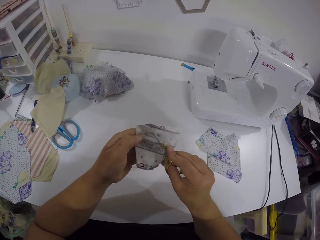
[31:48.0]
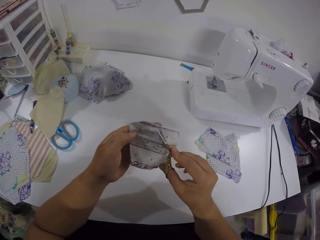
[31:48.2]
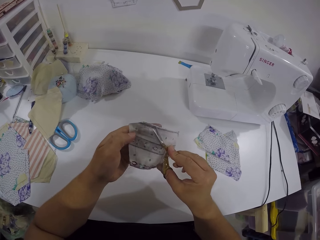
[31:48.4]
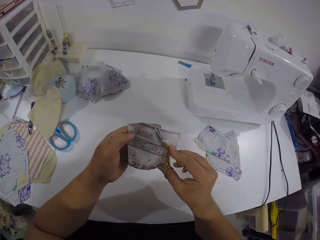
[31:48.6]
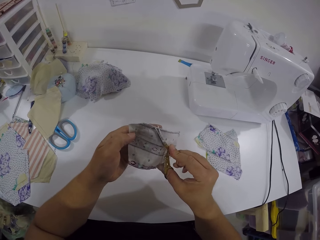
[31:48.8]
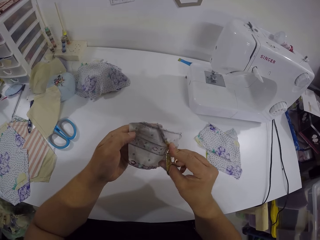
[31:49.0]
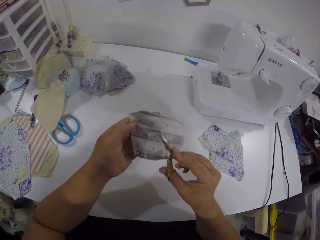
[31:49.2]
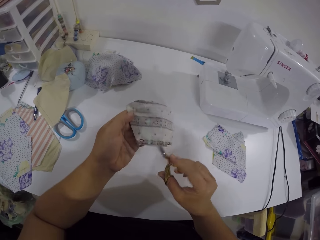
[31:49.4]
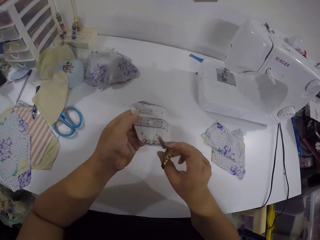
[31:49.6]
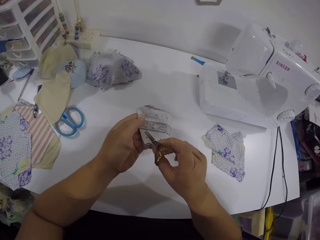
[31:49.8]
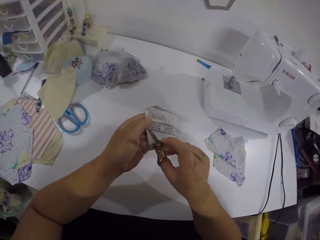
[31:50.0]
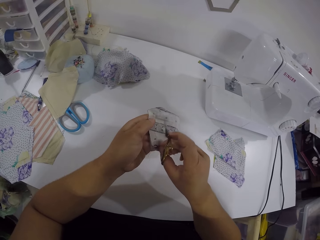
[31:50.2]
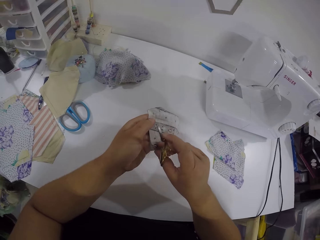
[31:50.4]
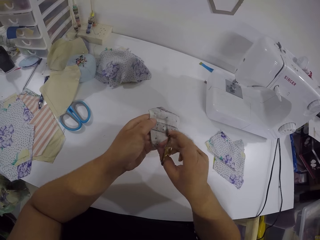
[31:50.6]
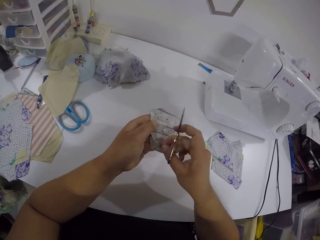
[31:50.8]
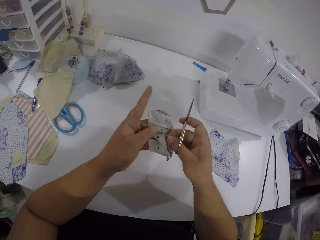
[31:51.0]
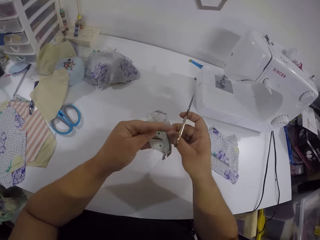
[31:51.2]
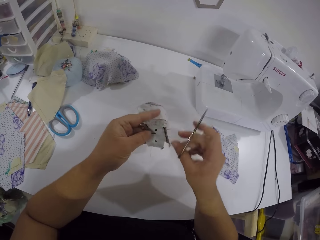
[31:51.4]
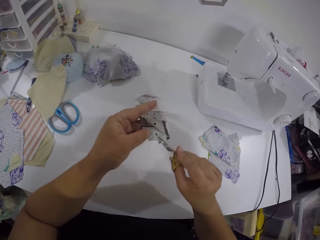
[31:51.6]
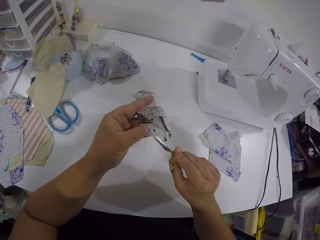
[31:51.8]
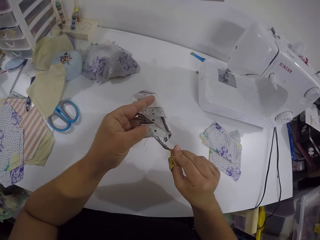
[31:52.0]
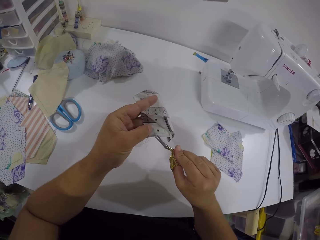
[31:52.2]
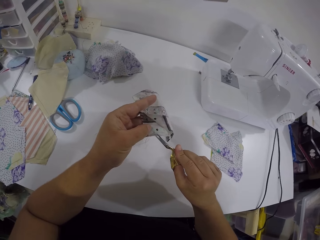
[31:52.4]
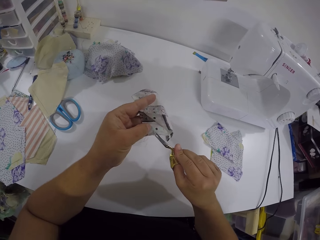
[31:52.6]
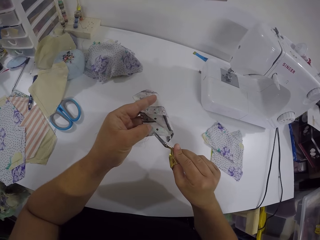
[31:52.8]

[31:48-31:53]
The camera wearer turns the fabric with the right hand. They remove threads on the fabric with scissors on the right hand.

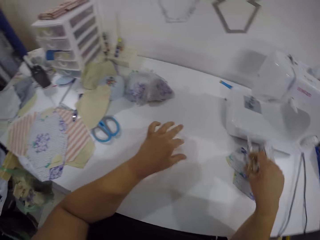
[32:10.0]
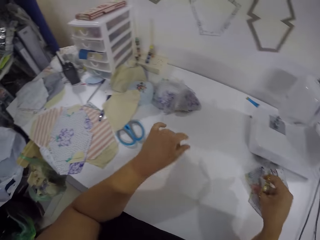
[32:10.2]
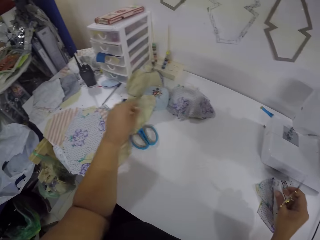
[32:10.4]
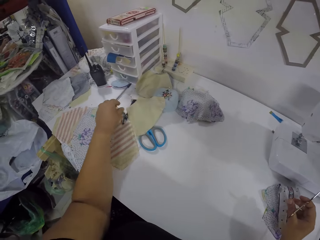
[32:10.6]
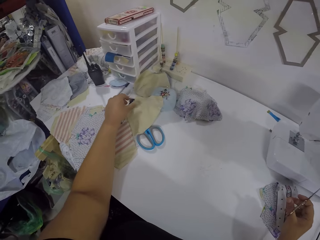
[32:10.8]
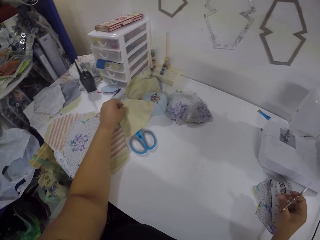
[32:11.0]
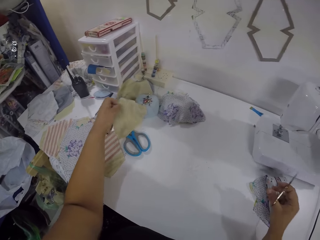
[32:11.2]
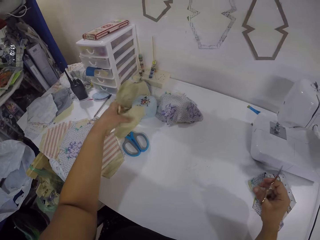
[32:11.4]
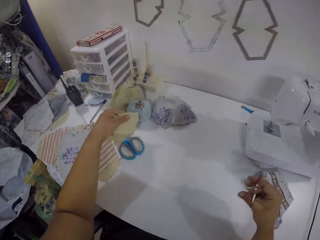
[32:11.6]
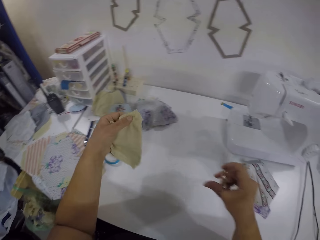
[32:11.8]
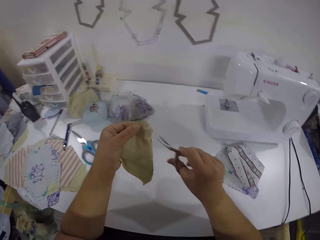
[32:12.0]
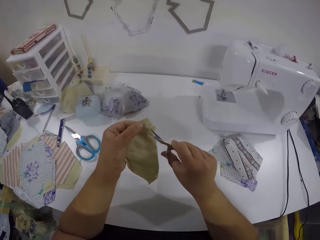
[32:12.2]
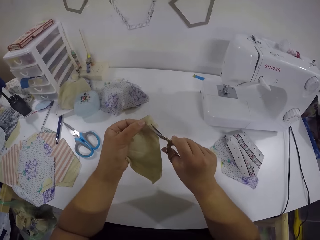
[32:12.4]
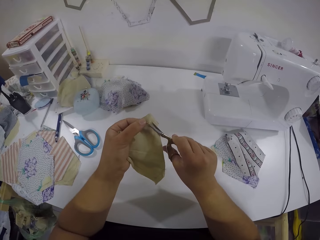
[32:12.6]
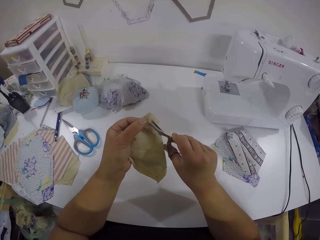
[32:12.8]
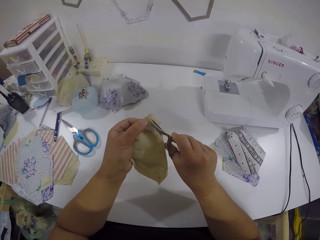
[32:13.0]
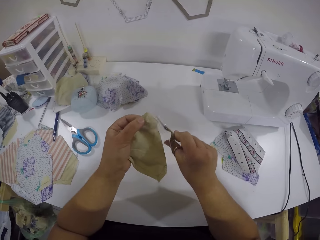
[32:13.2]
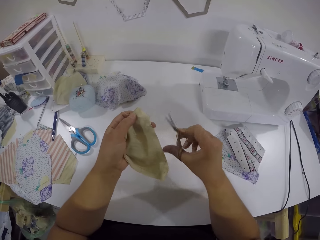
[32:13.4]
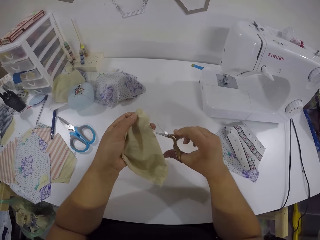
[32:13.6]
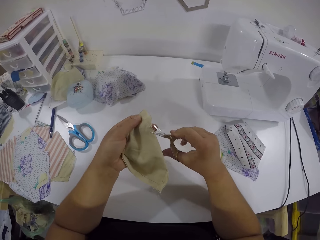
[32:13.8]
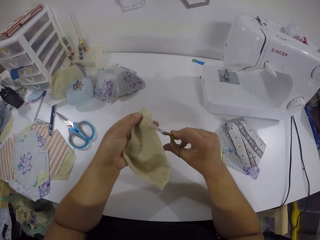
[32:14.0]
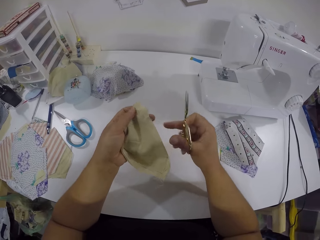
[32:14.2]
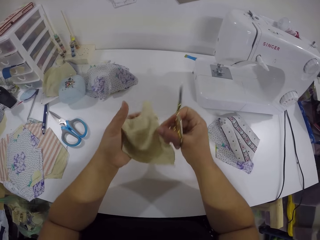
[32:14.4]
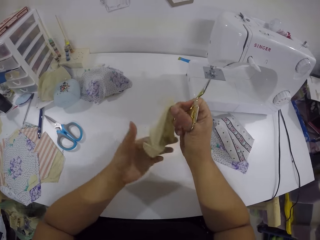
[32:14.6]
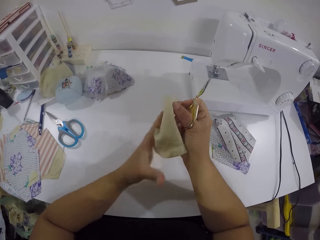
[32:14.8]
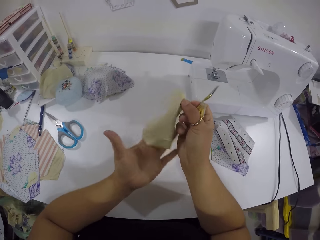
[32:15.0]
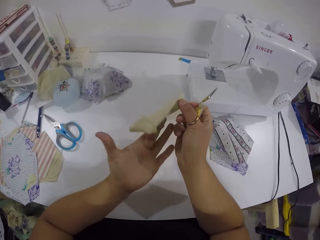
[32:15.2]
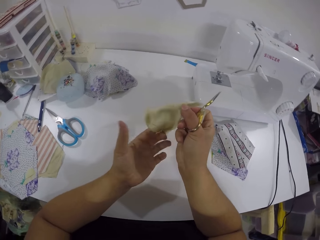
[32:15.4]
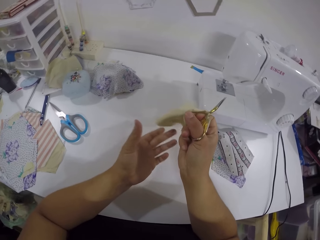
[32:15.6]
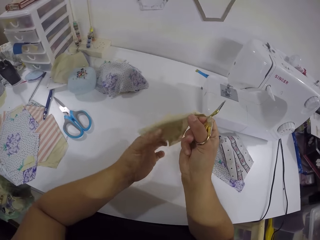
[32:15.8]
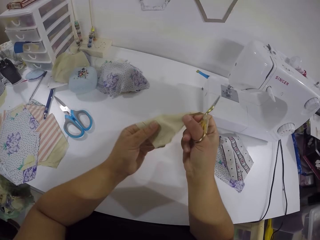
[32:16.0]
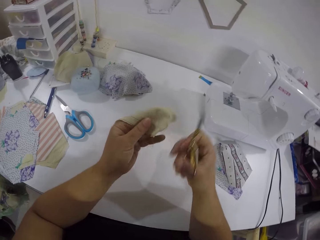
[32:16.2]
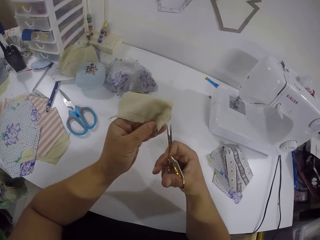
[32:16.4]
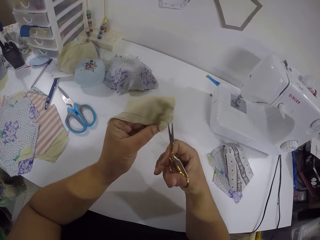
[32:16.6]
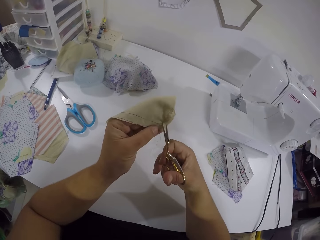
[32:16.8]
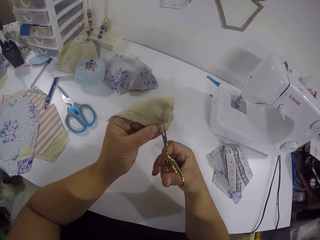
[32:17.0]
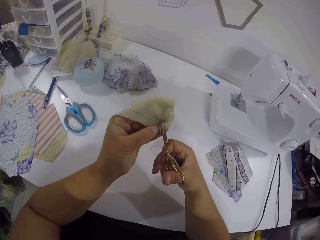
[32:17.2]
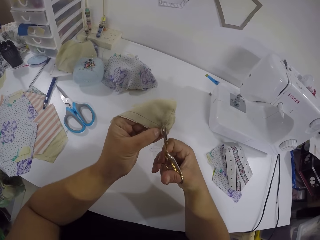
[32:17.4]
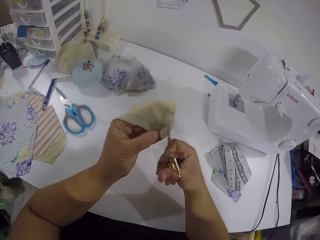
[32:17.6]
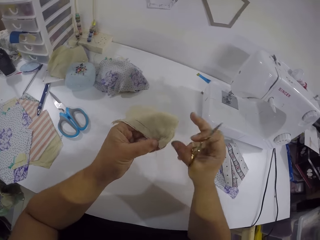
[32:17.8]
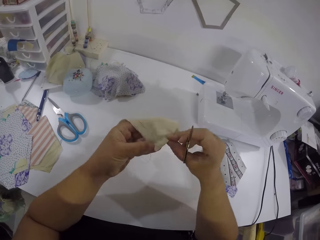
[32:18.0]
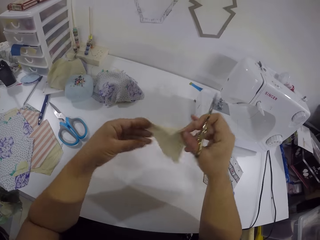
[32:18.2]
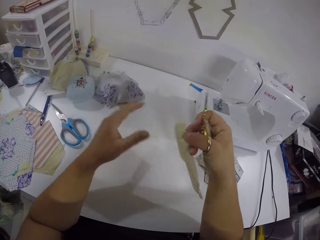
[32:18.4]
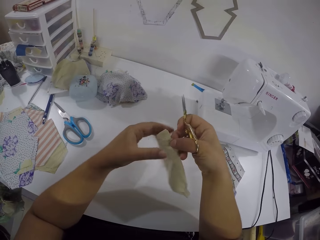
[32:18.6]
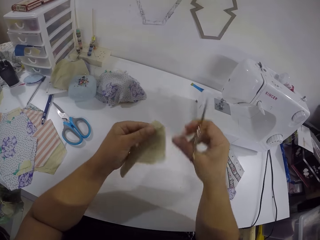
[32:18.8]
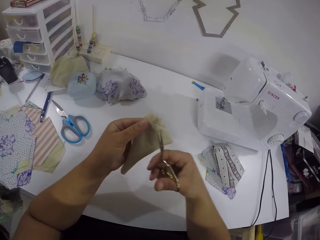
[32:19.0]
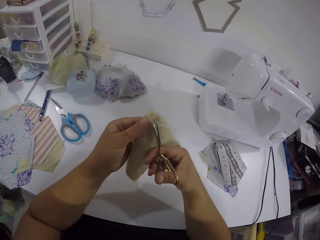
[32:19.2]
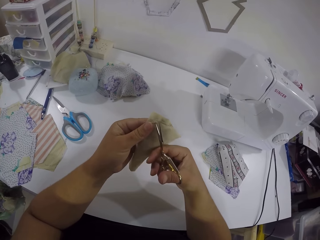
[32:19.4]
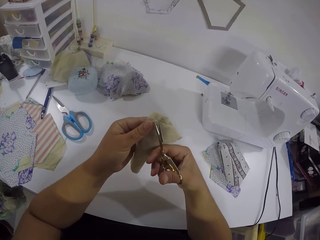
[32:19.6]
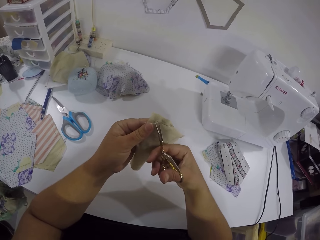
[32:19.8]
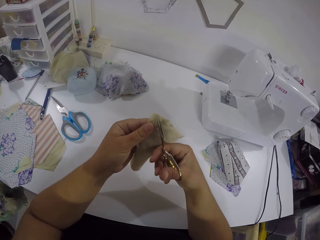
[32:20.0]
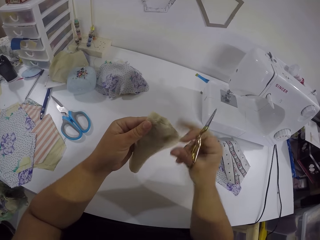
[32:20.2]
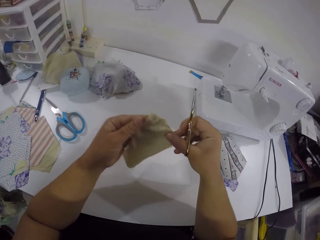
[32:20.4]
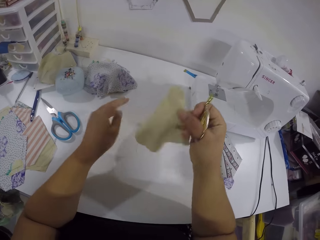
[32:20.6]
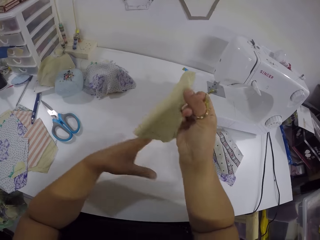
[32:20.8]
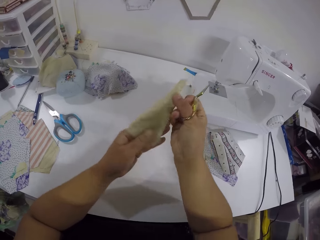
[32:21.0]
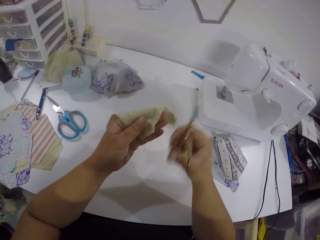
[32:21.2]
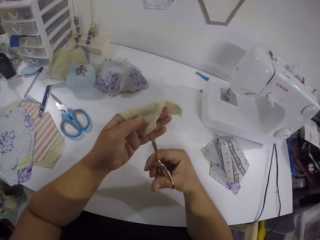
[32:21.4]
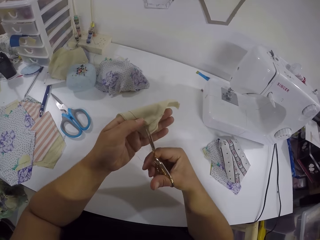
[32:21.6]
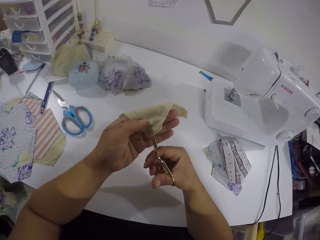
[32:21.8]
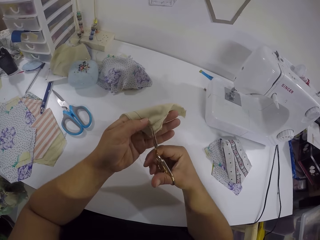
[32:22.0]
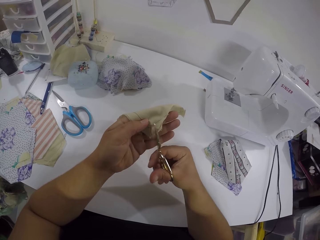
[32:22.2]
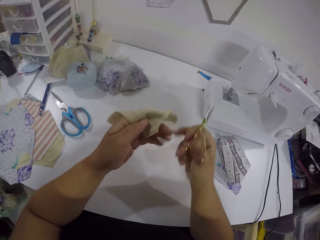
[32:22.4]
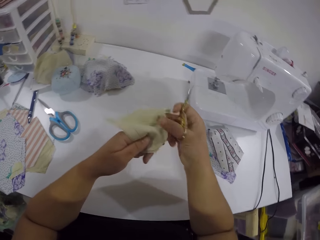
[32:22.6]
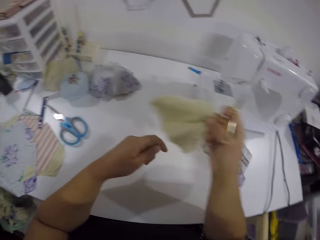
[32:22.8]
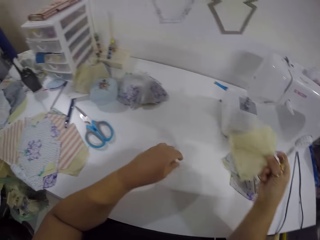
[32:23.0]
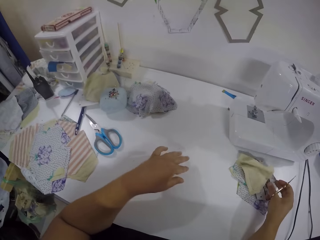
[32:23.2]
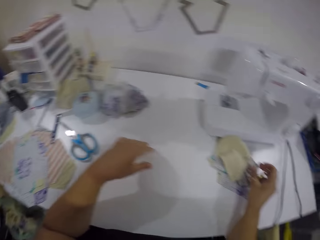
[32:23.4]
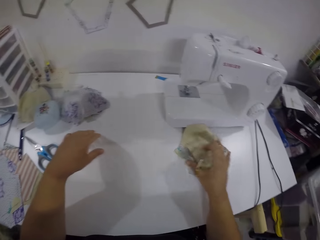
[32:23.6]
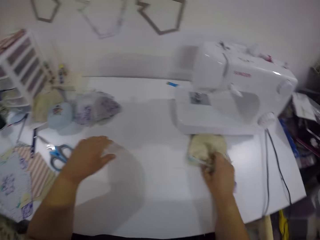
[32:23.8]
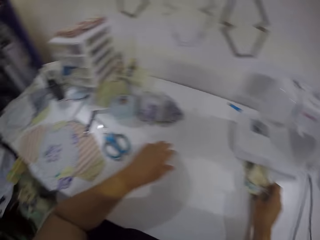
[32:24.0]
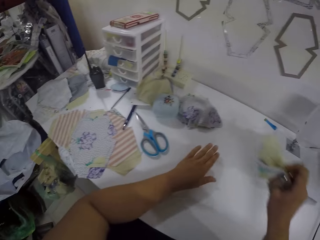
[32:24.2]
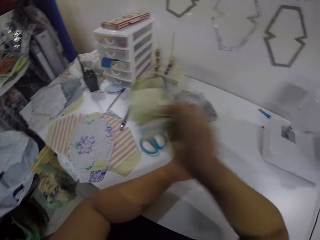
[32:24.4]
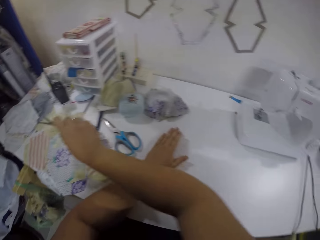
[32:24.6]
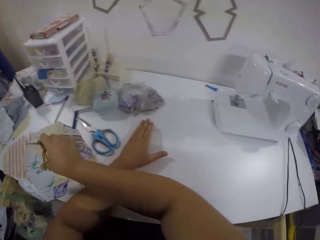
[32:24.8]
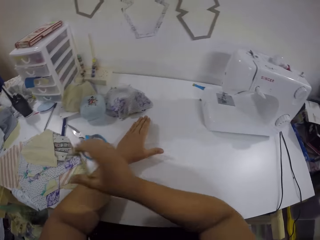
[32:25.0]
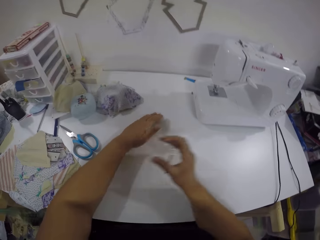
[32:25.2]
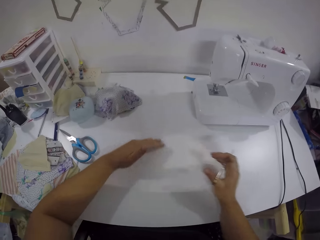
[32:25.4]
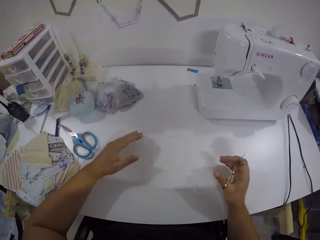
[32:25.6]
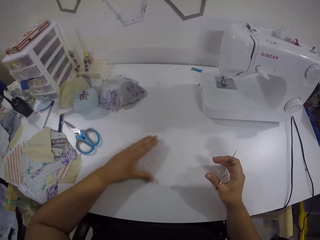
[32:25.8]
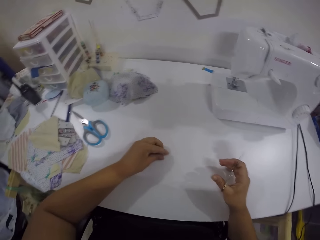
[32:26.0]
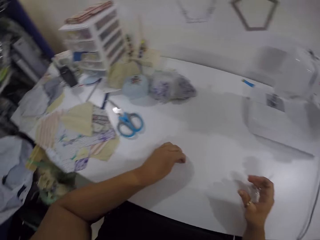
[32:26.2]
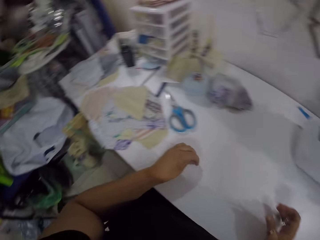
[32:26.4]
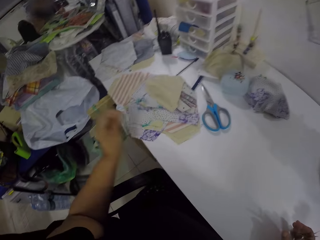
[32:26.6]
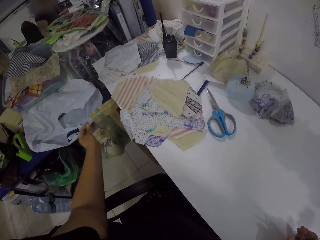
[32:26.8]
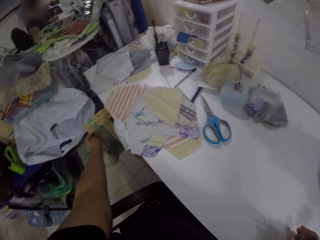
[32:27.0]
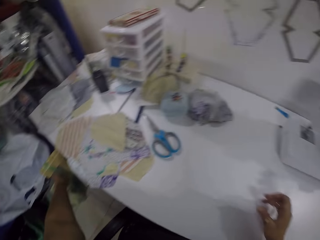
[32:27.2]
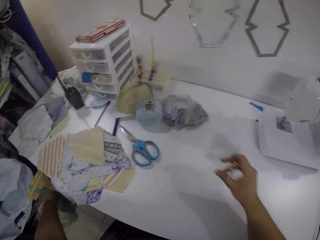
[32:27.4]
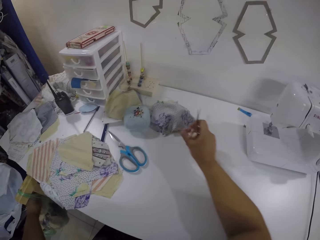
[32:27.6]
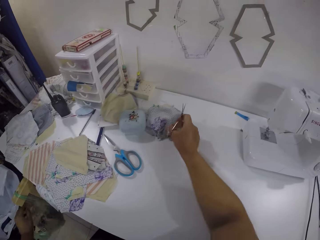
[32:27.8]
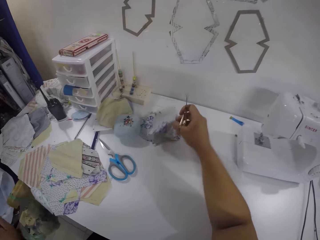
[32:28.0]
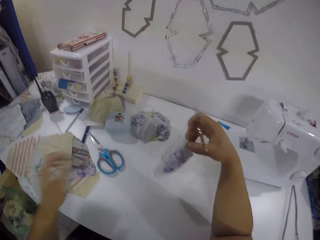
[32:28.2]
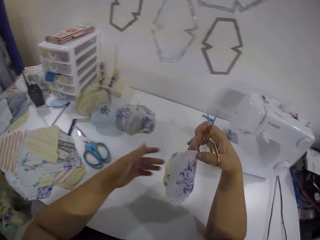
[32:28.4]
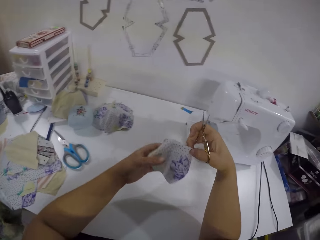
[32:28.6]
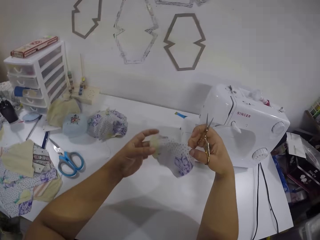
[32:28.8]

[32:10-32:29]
The camera wearer drops the thread on the table with her left hand. She drops the piece of cloth or fabric on the table with her right hand. She picks up a piece of cloth from the table with her left hand. She cuts thread from the piece of cloth with the scissors in her right hand. She adjusts the piece of cloth with her hands. She cuts thread from the piece of cloth with the scissors in her right hand. She adjusts the piece of cloth with her hands. She turns the fabric. She cuts thread from the piece of cloth with the scissors in her right hand. She adjusts the piece of cloth with her hands. She turns the fabric. She cuts thread from the piece of cloth with the scissors in her right hand. She passes the piece of cloth from her left hand to her right hand. She drops the piece of cloth on the table with her right hand. She picks up pieces of cloth from the table with her right hand. She moves the fabric to the other side with the right hand. She drops the pieces of cloth in her right hand on the table. She sweeps threads on the table with her hands. She packs the threads from the table with her left hand. She drops the threads on the floor with her left hand. She picks up a piece of cloth from the table with her right hand. She holds the piece of cloth with her hands.
